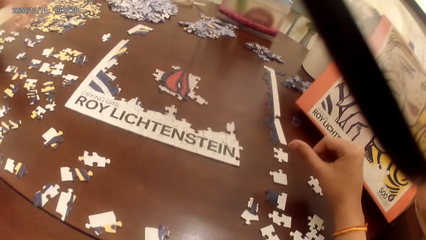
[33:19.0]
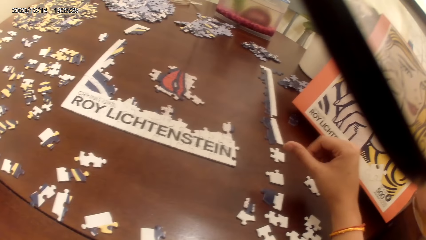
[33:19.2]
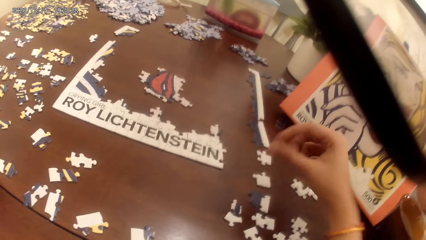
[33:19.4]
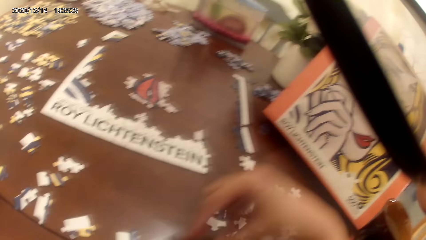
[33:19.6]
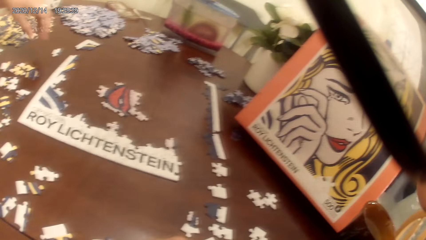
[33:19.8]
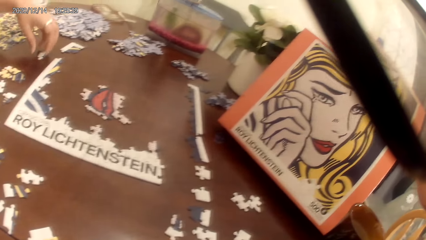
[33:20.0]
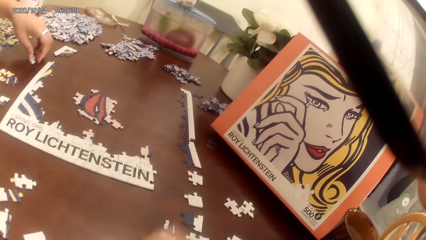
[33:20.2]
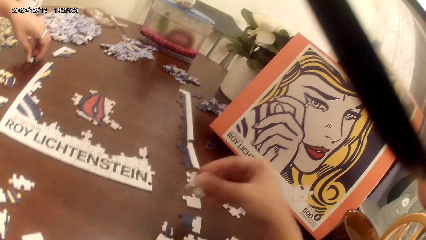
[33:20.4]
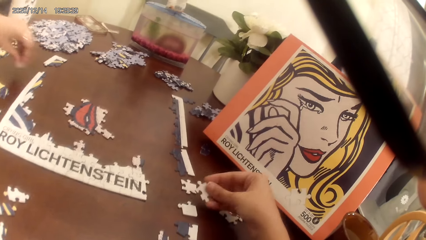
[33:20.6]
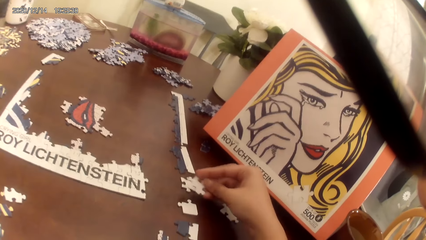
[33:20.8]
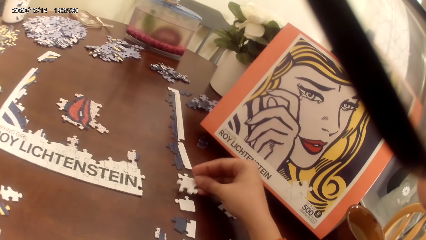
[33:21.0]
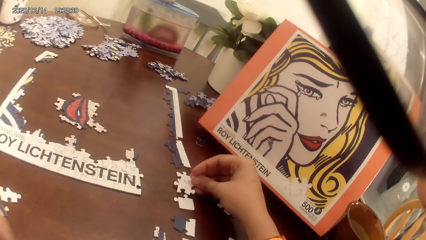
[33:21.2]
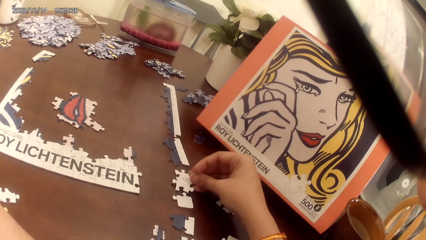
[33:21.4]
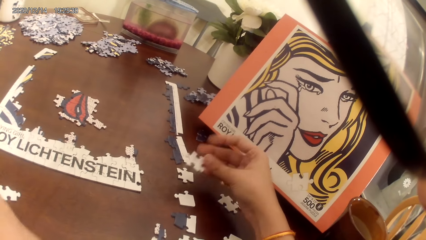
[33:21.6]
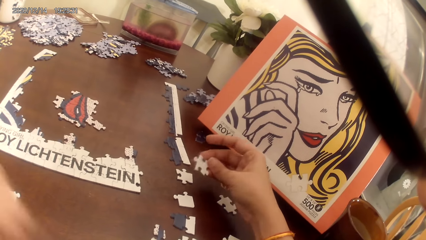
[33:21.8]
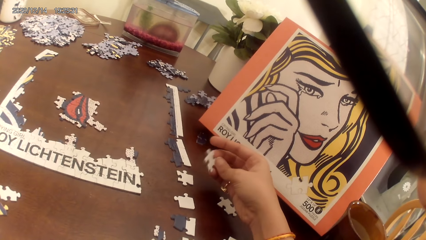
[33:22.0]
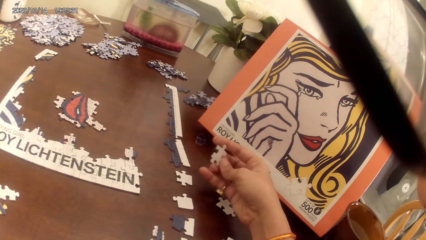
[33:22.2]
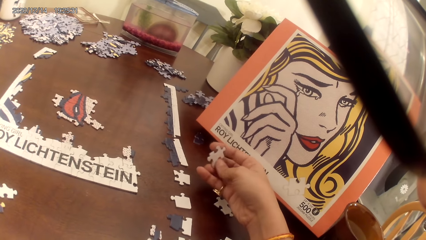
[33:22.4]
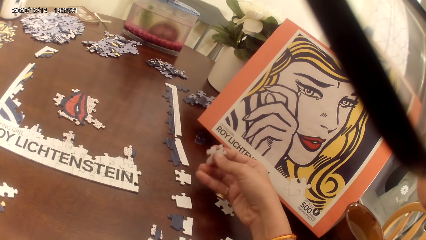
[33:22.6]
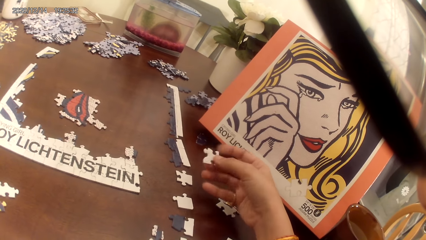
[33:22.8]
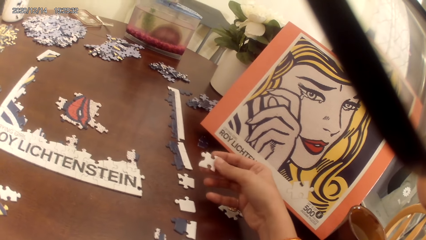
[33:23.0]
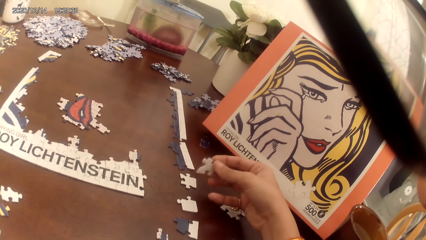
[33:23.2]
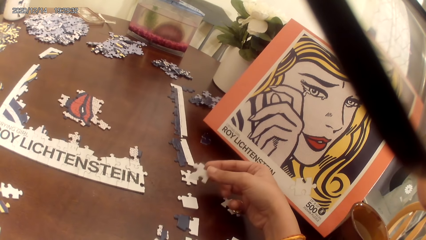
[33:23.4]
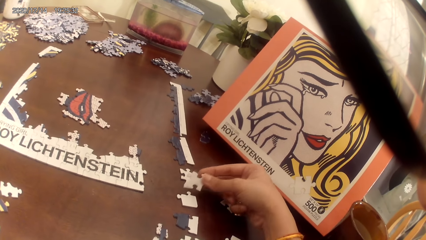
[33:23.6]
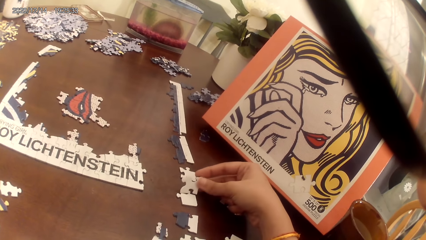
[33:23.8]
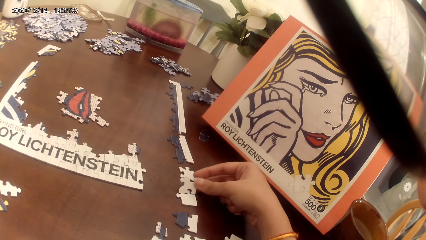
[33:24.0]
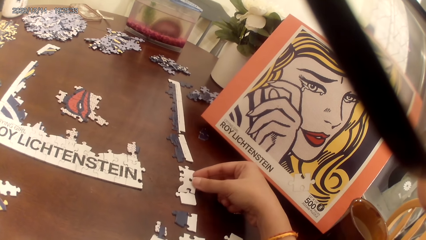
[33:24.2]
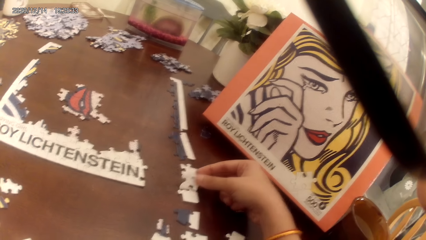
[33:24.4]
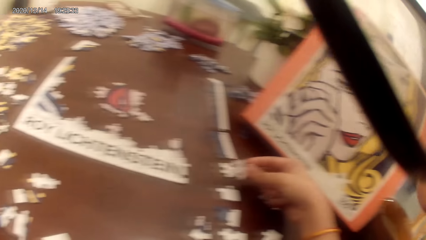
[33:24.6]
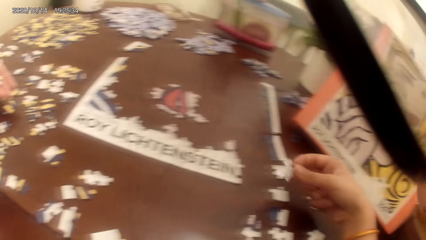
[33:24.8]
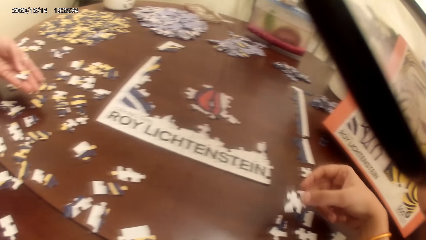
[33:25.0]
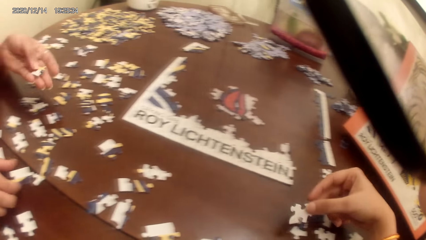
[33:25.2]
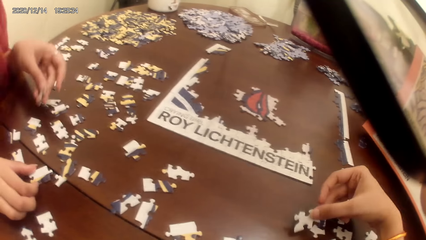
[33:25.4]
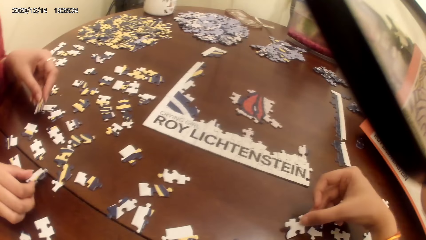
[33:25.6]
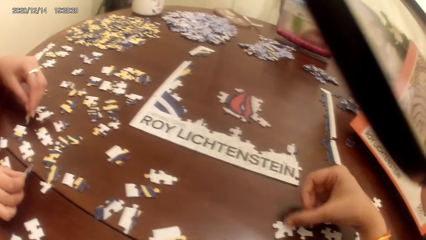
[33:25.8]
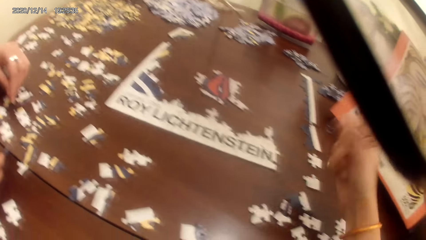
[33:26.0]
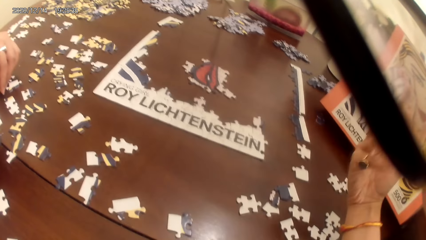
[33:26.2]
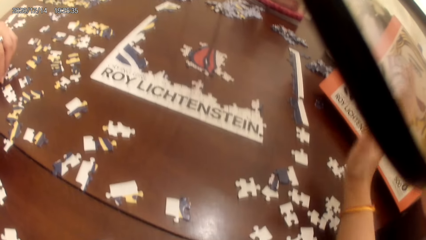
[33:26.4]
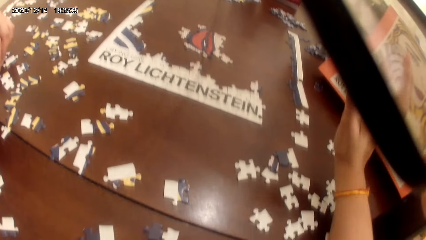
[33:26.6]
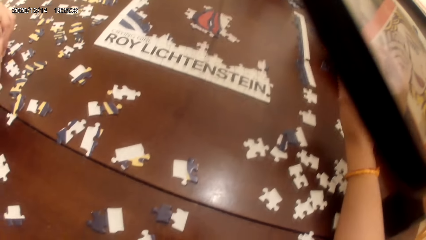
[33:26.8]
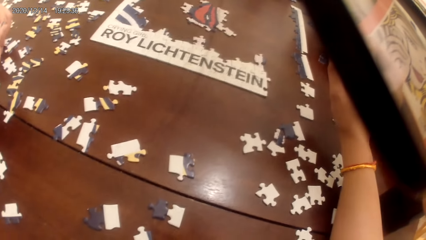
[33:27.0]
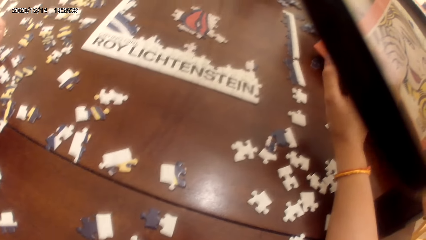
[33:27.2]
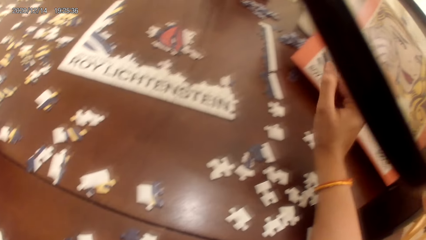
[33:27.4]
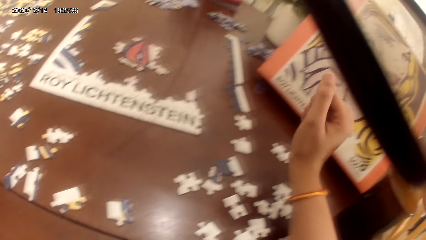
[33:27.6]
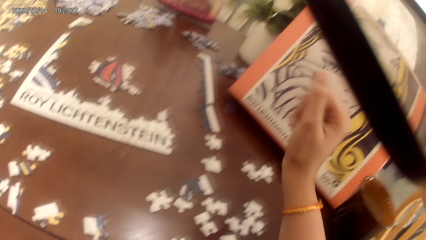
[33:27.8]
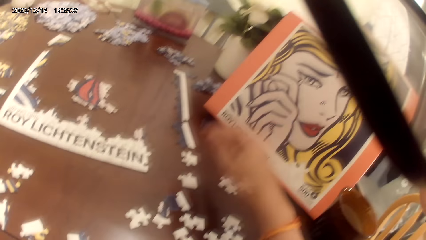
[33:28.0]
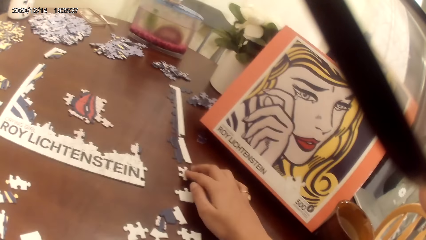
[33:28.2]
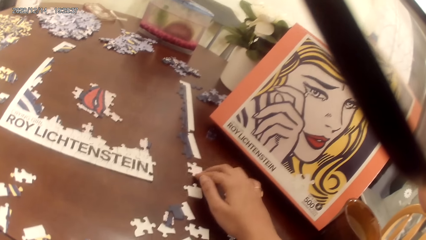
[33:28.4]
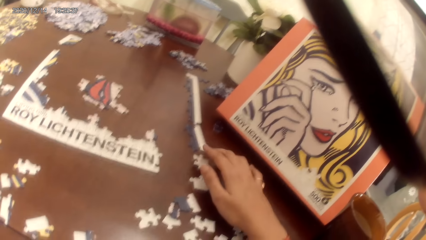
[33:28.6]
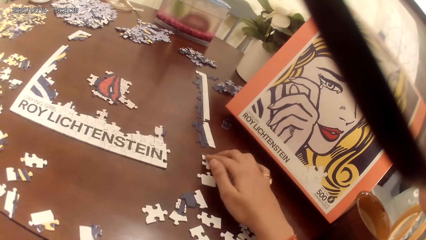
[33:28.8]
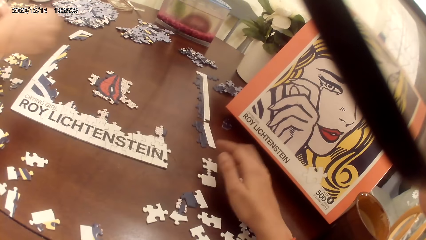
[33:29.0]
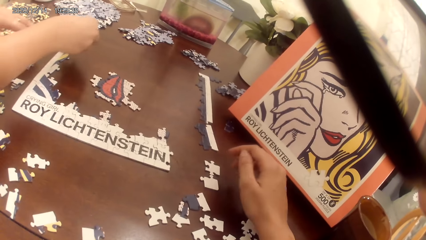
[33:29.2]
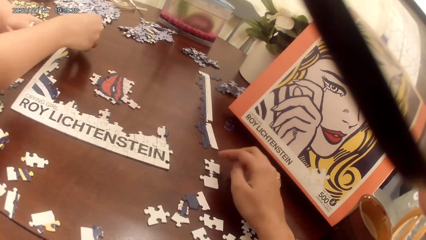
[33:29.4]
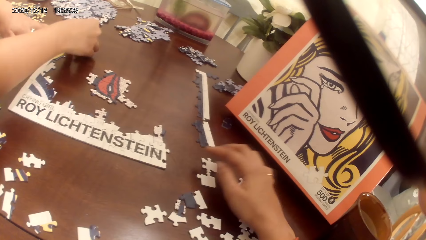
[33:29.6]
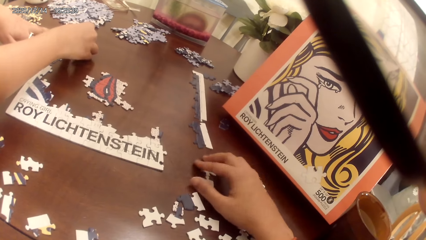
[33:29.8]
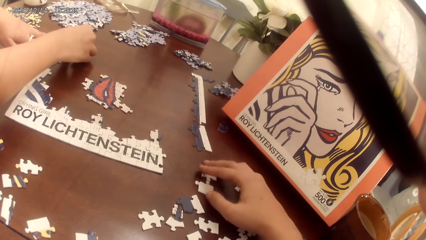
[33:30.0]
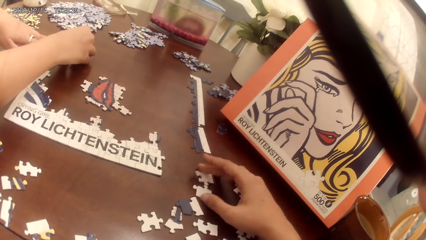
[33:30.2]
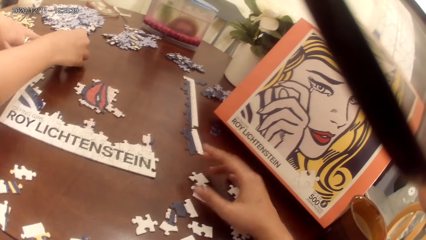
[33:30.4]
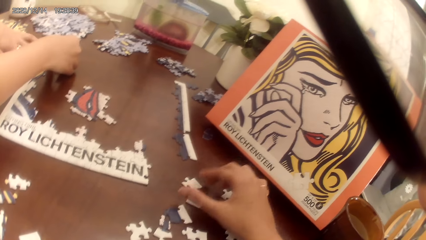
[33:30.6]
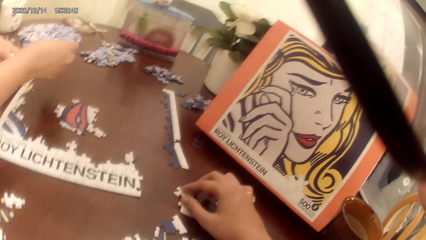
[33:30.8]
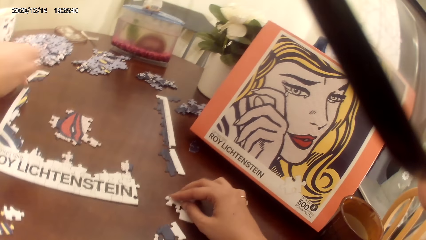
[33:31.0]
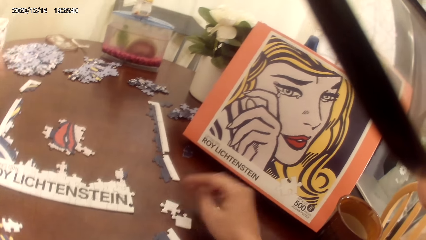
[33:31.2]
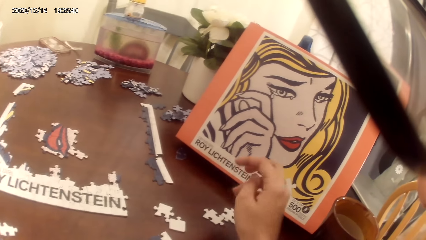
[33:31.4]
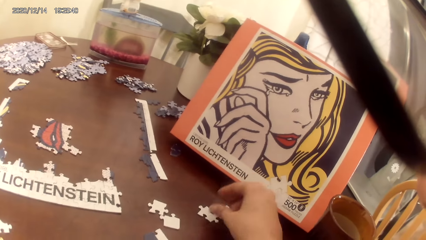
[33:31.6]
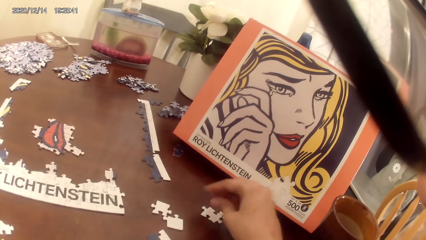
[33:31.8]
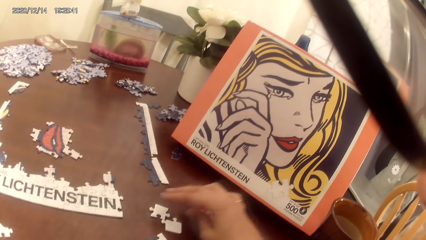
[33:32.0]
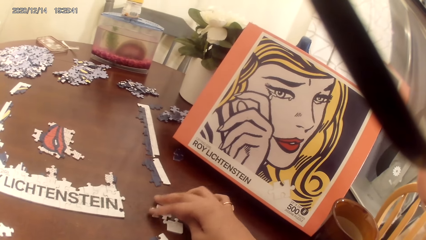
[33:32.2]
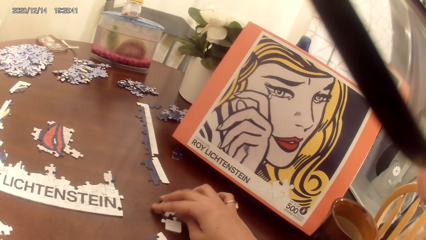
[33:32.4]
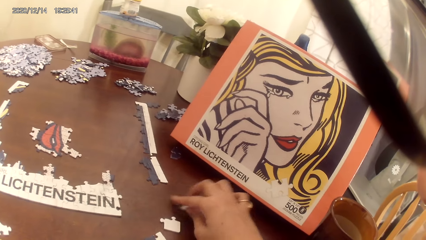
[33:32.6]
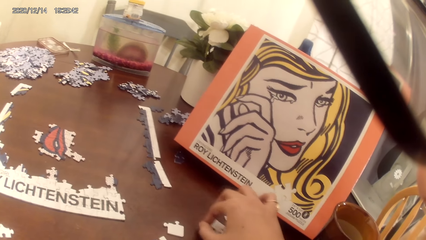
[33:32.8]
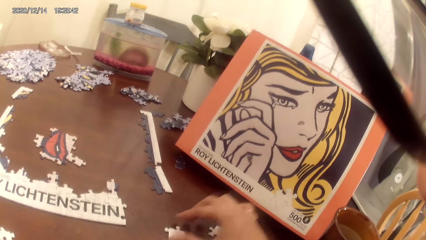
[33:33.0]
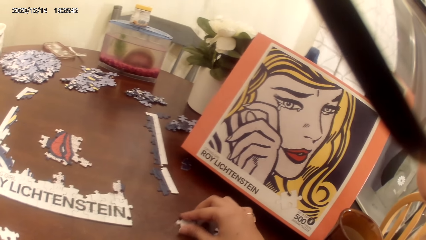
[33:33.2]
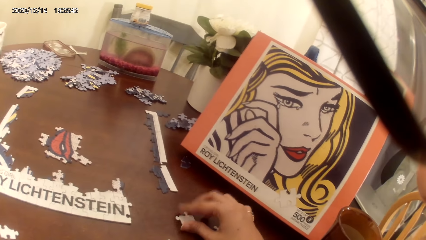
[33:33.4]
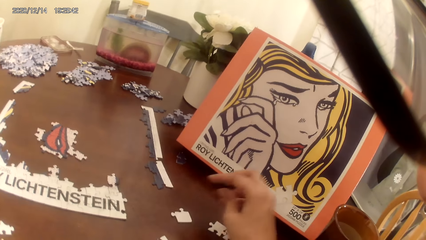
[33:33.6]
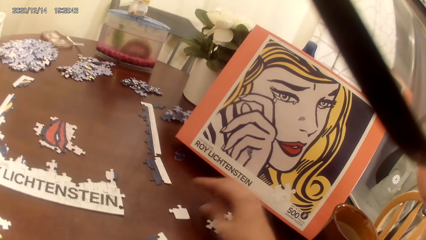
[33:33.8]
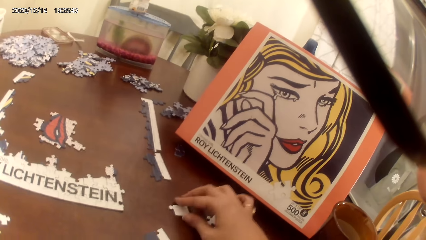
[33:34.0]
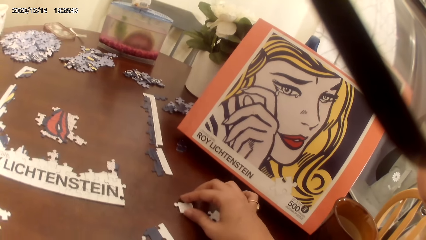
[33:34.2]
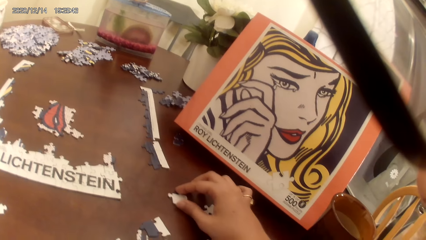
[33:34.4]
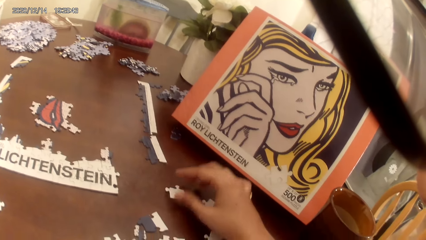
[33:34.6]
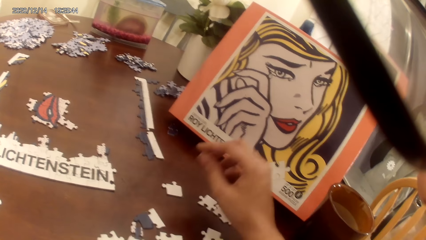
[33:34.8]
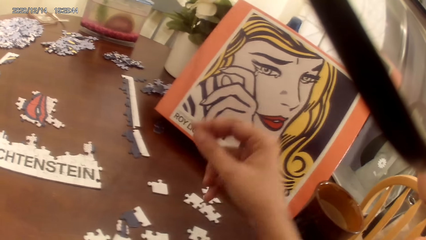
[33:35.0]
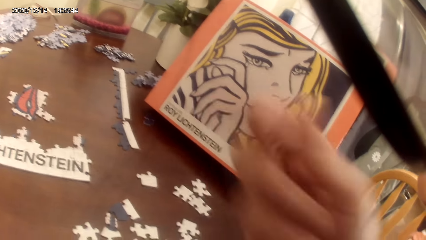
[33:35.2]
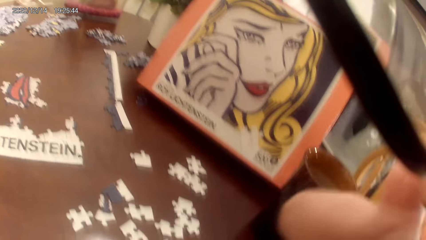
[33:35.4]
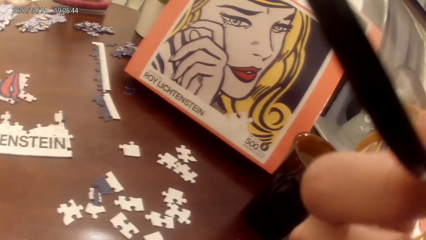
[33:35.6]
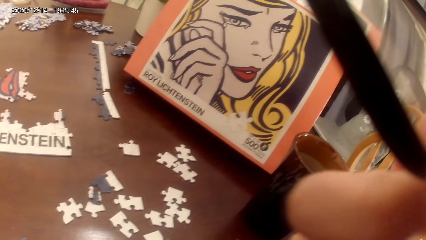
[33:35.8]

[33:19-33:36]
The camera wearer looks around. A person picks up a puzzle piece. The camera wearer picks up the puzzle piece. The person picks up another puzzle piece. The camera wearer places the puzzle piece on the table and turns the puzzle piece. They place the puzzle piece on the table. They play the puzzle game. The person places the puzzle piece on the table. The camera wearer looks around. They adjust the puzzle piece. The person places the puzzle piece on the table. The person plays the puzzle game. The camera wearer looks around. They adjust the puzzle piece. They look around.
